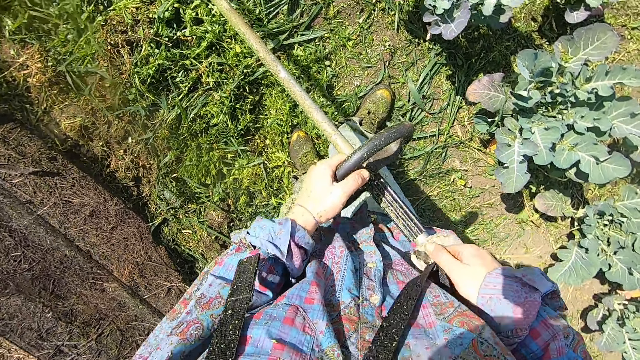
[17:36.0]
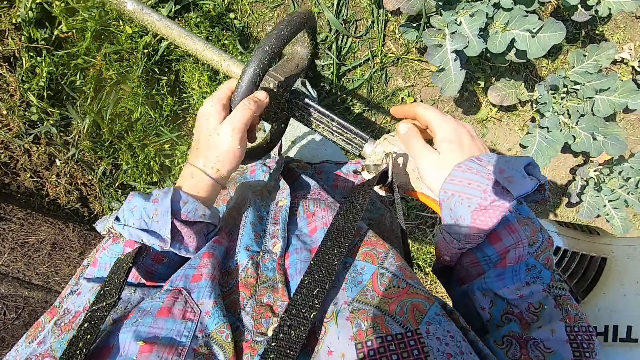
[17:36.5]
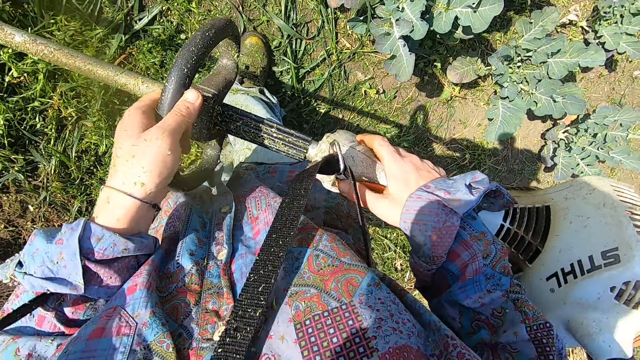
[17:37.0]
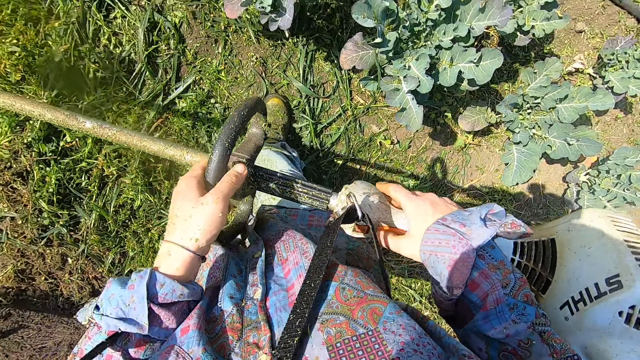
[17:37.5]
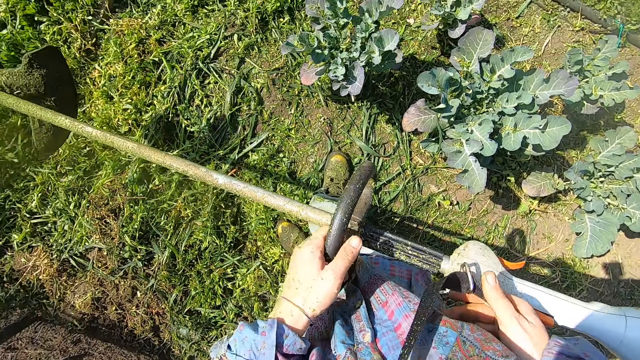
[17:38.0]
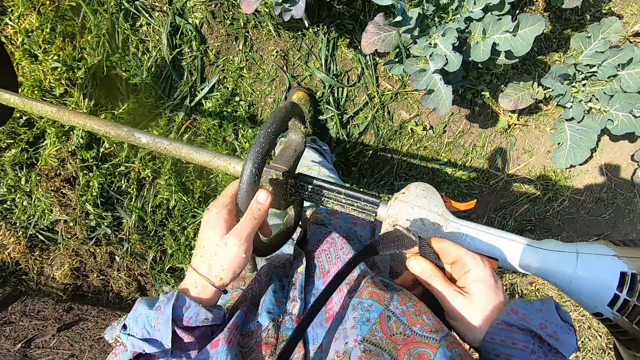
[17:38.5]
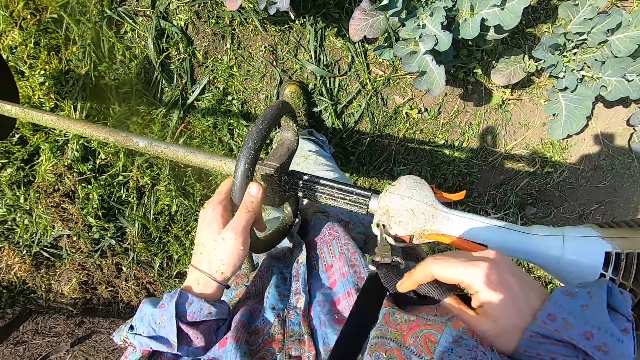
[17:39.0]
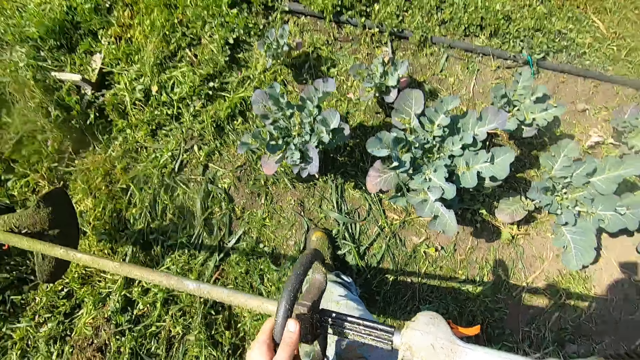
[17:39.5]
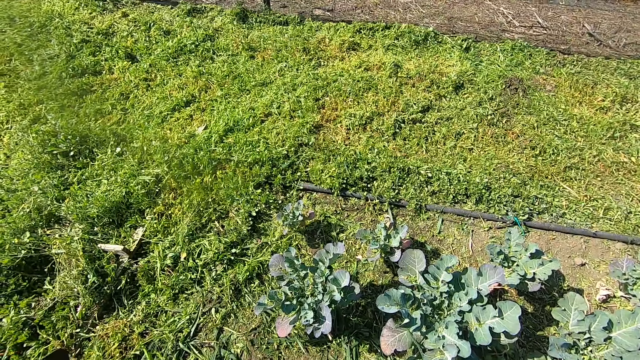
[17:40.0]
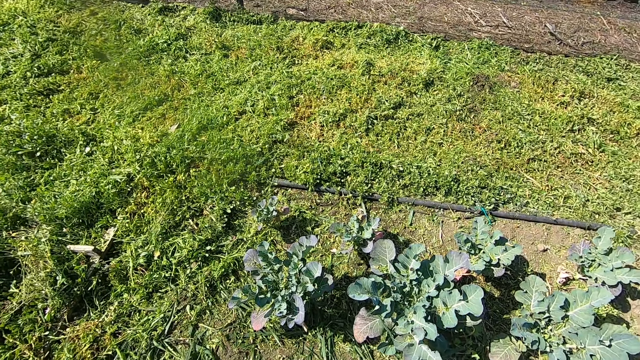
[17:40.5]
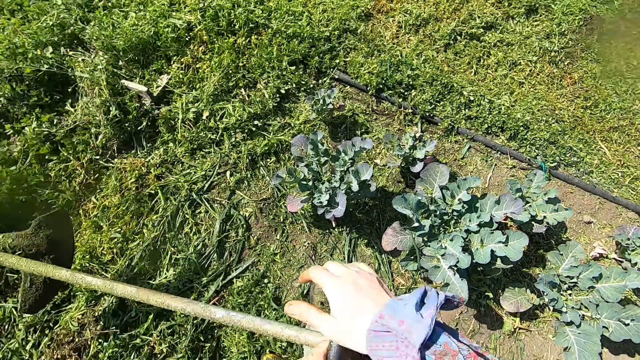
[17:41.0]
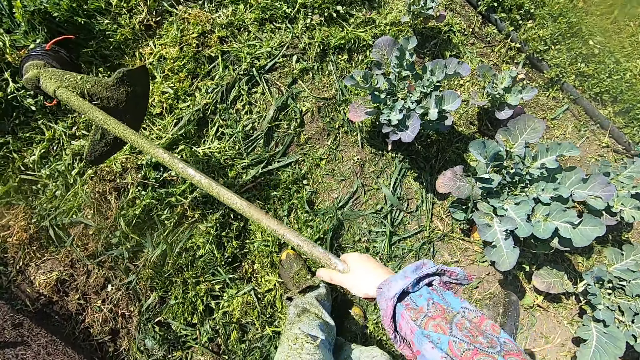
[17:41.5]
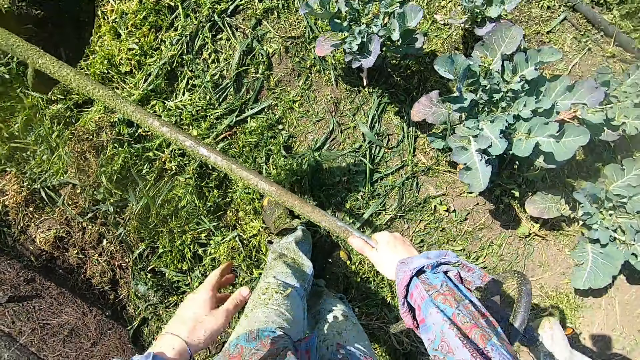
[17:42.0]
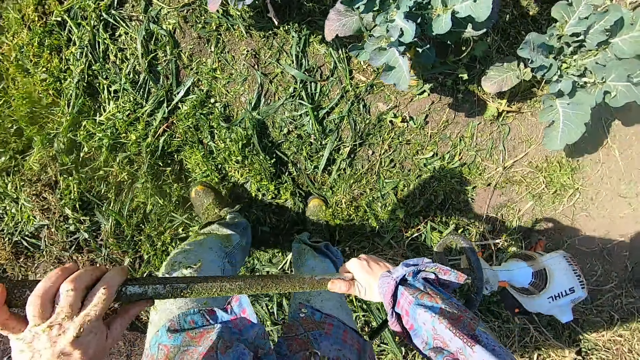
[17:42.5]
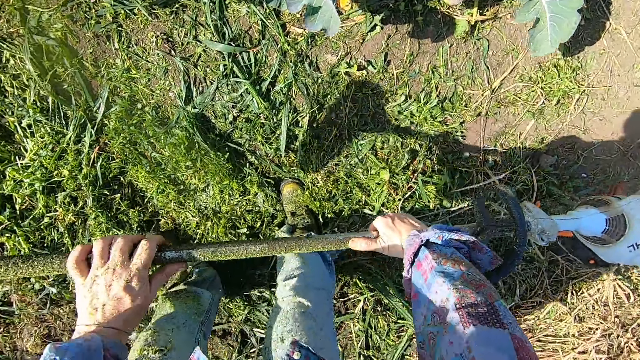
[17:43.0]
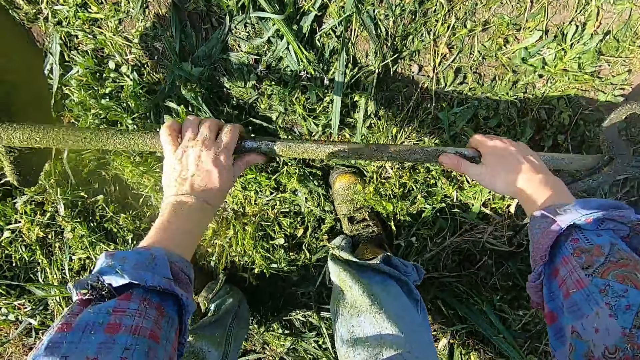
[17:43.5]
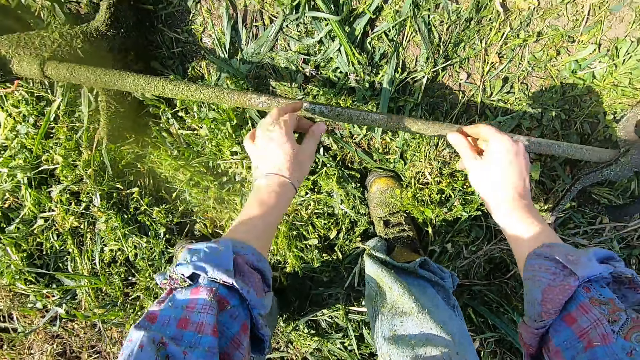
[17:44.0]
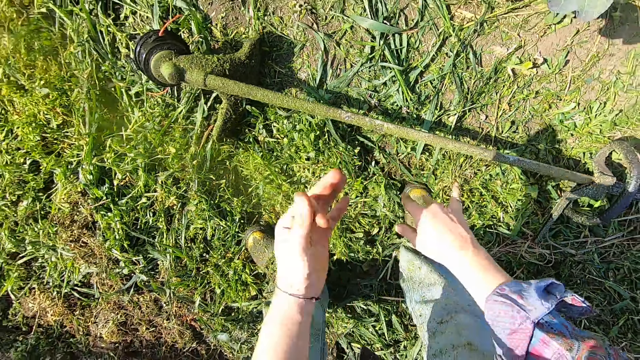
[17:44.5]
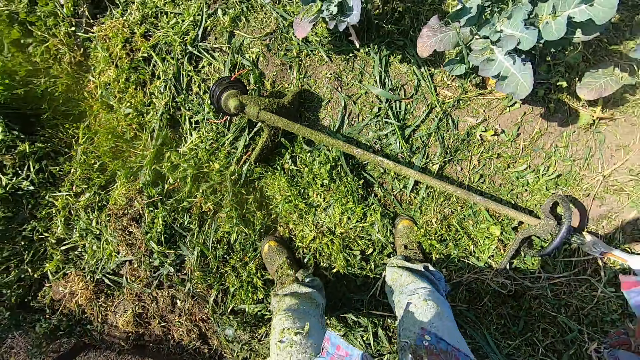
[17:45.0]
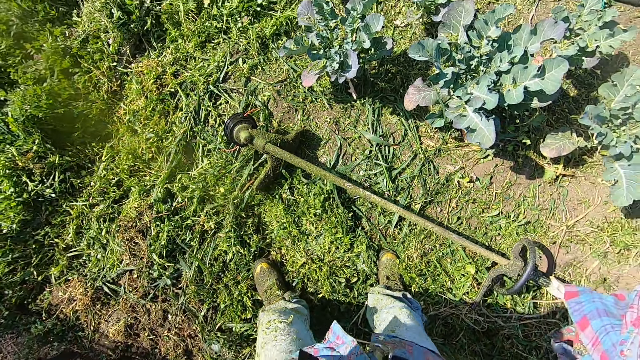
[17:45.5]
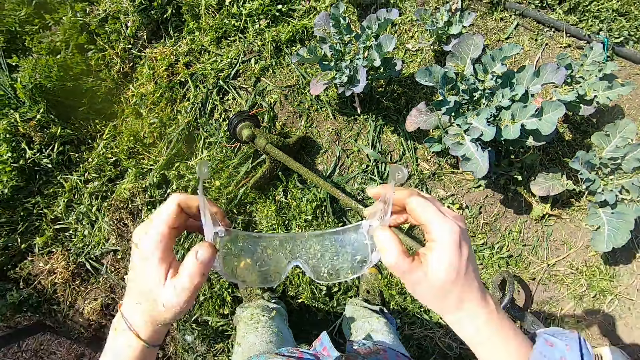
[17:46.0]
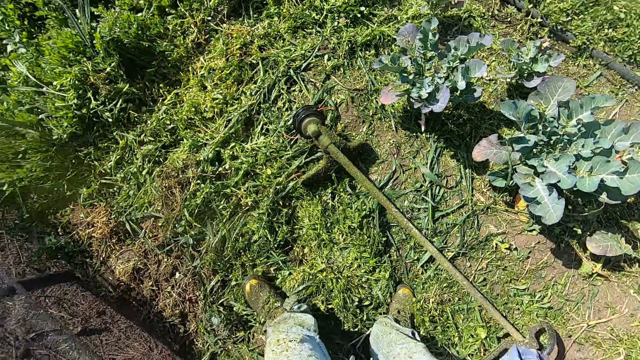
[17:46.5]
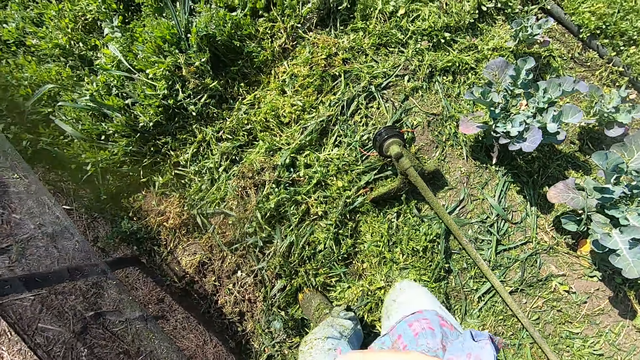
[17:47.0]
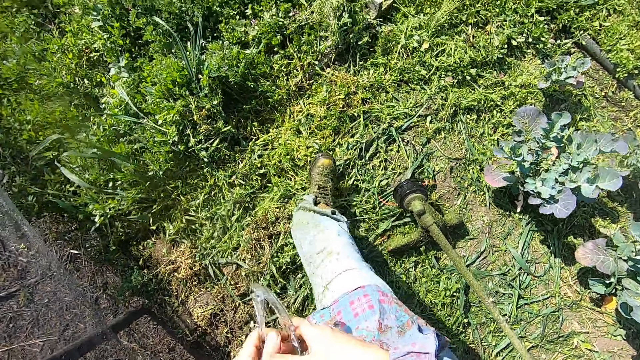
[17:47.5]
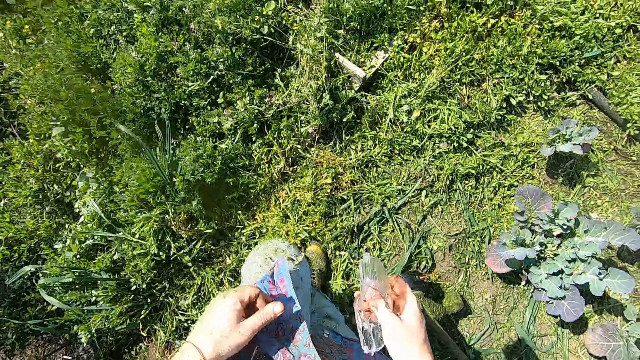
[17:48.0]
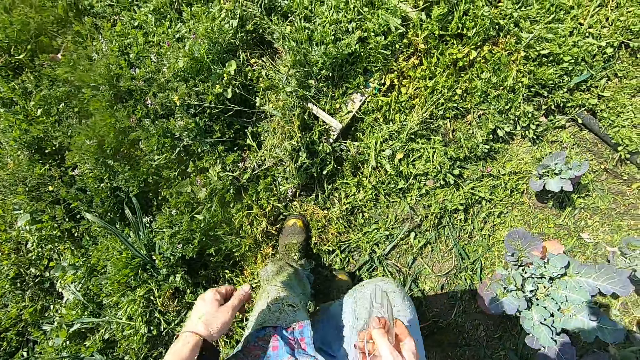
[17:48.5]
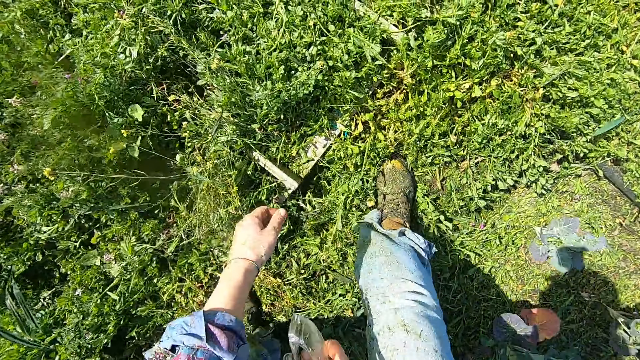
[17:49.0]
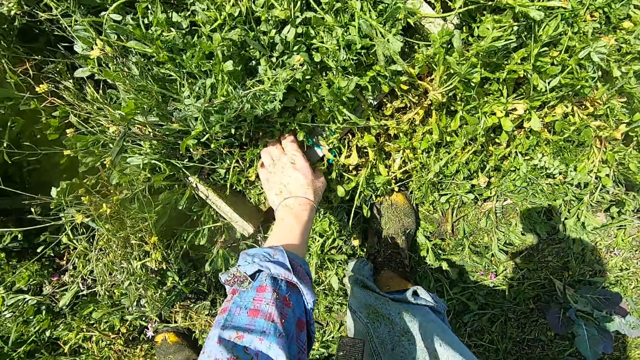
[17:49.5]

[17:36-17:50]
The camera wearer switches off the grass trimmer or lawn mower engine. He unties the lawn mower from the shoulder. He looks at the lawn. He raises the grass trimmer with his right hand. He holds the grass trimmer with his left hand. He drops the grass trimmer on the ground with his two hands. He dusts his hands against each other. He raises his hands to his face. He removes his glasses from his face. He walks forward in the garden.

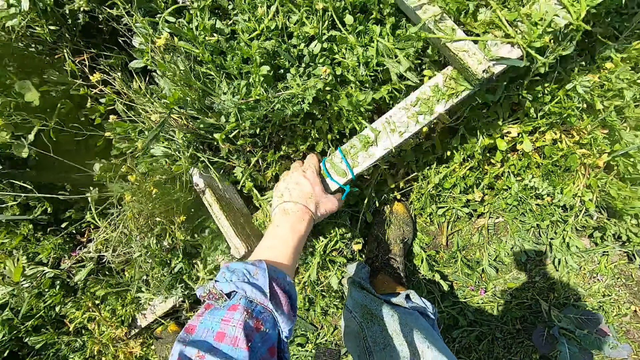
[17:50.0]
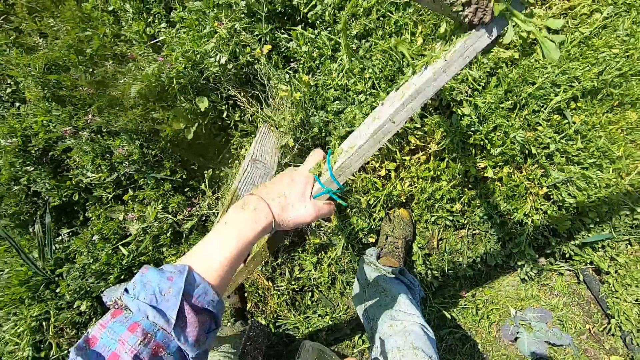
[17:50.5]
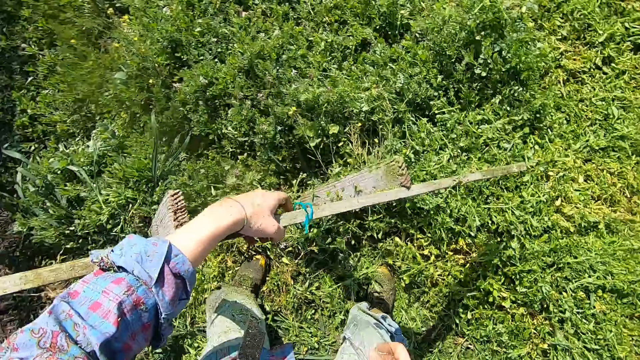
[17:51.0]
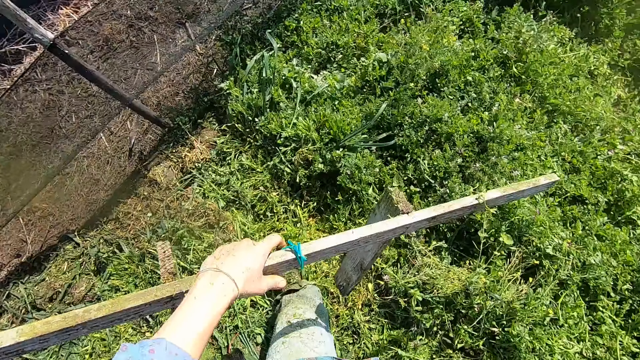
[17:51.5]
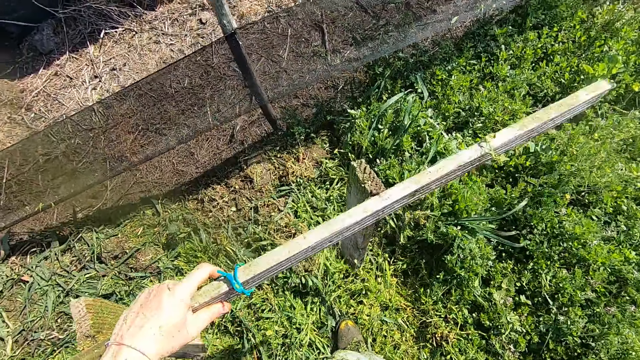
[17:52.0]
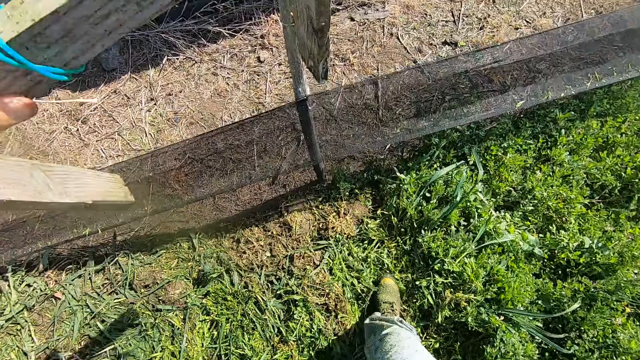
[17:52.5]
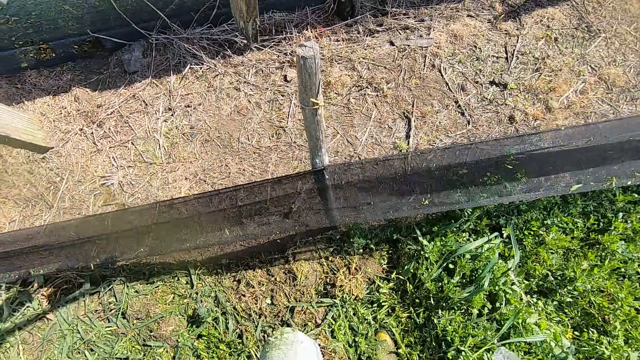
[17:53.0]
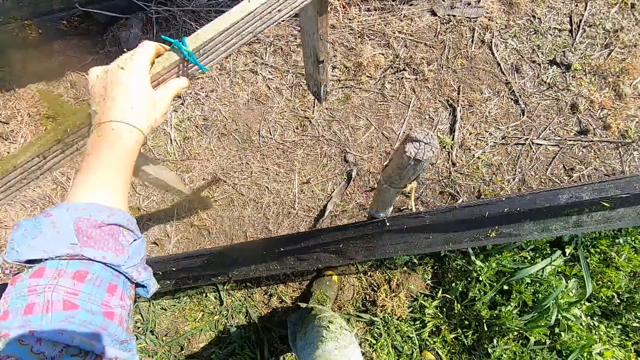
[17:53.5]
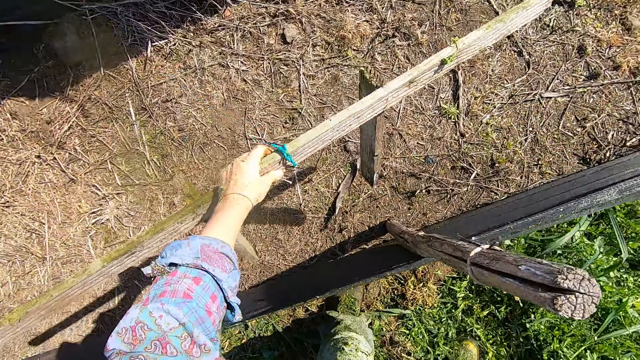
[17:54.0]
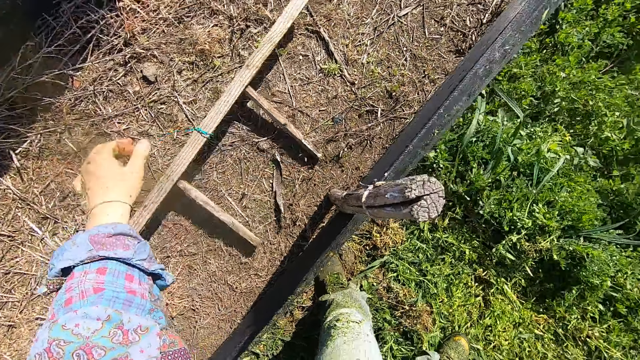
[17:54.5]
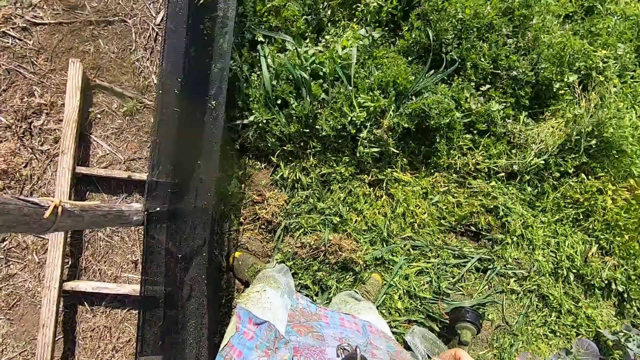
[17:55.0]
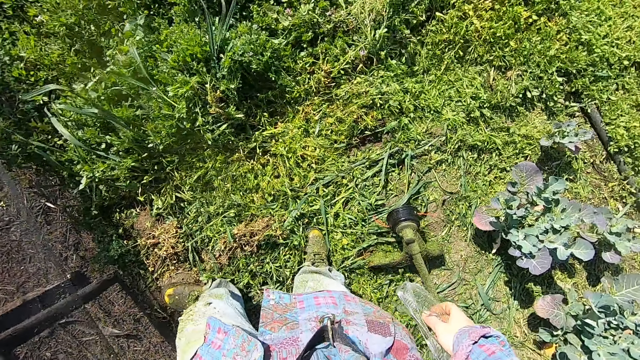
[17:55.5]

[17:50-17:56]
The camera wearer picks up a wood with his left hand from the floor of the lawn. He throws the wood outside the lawn.
